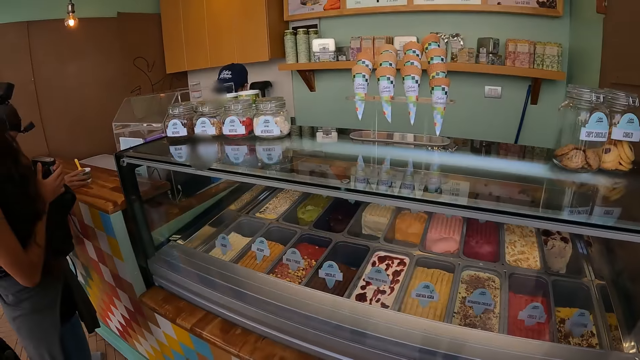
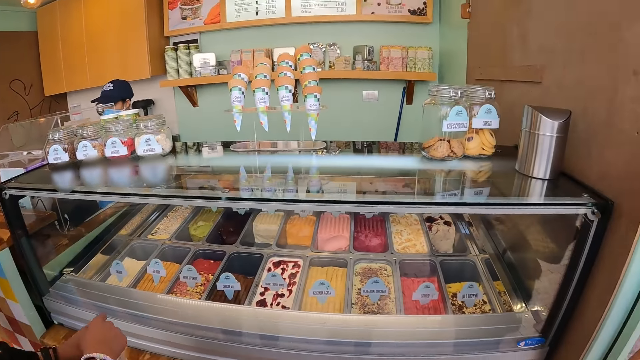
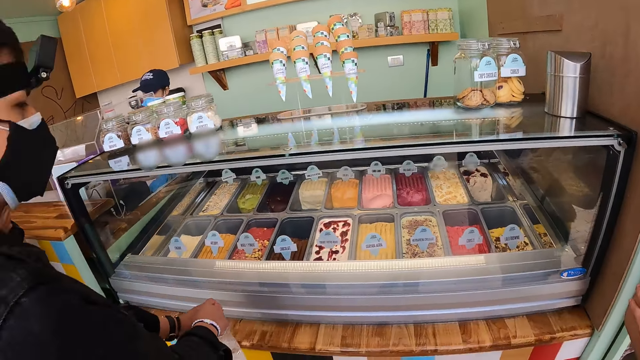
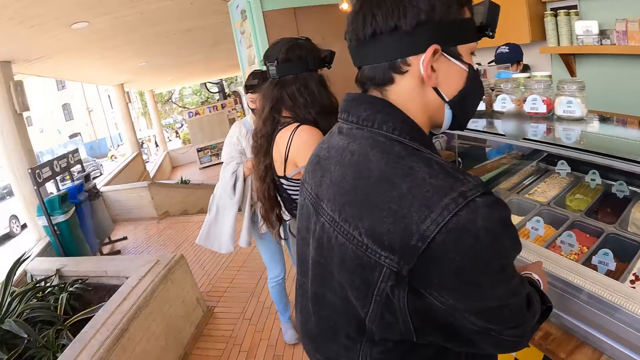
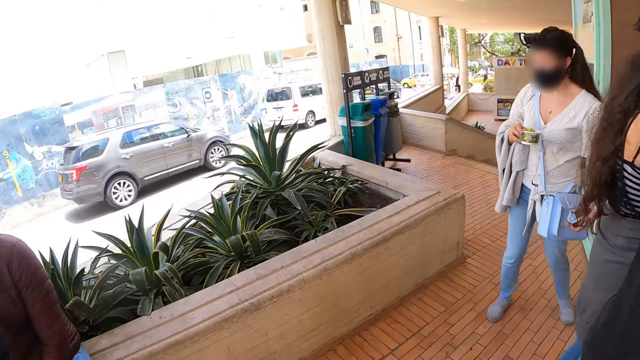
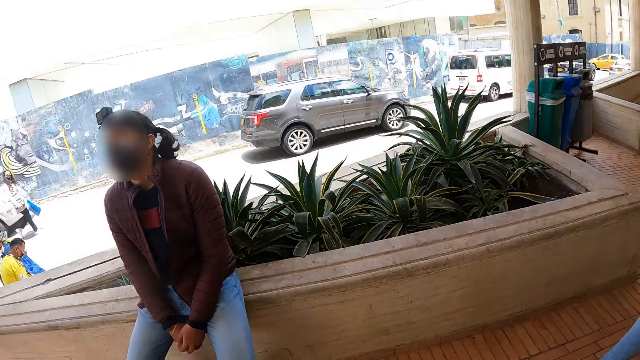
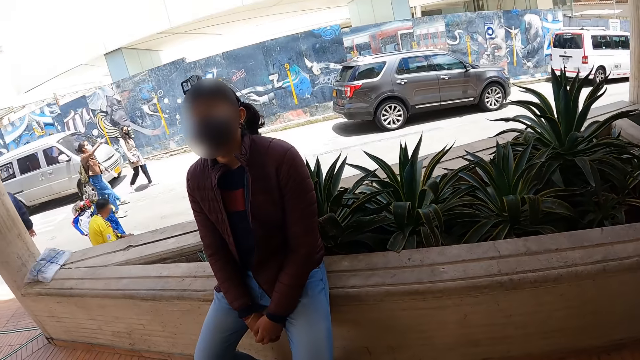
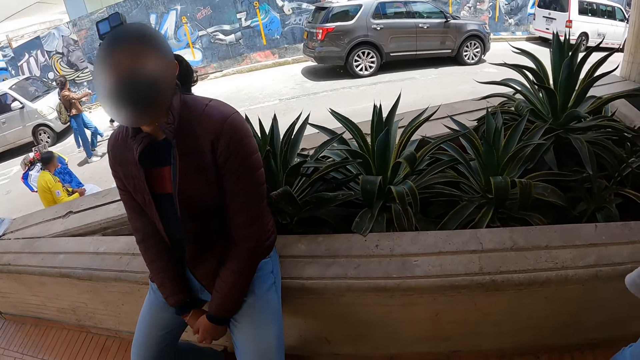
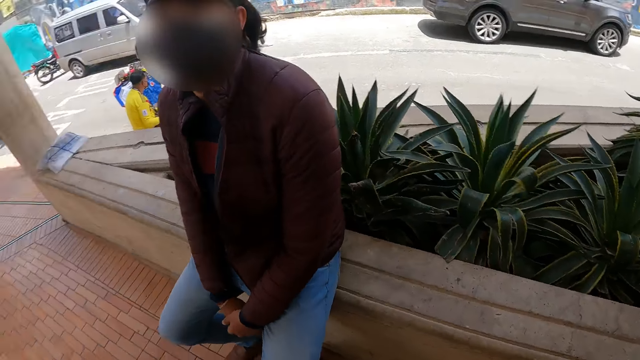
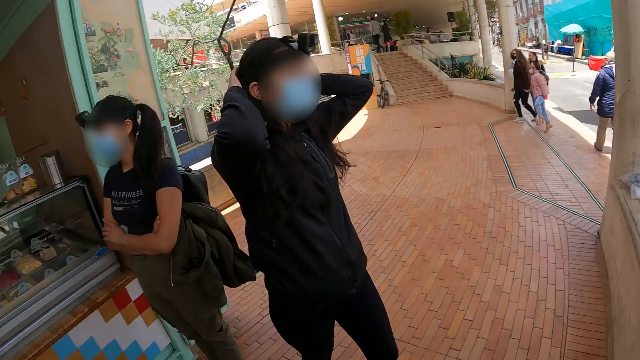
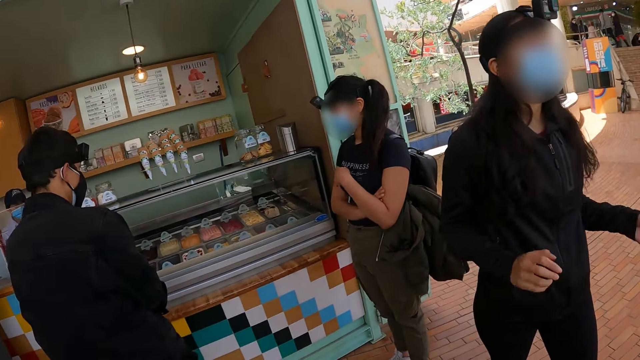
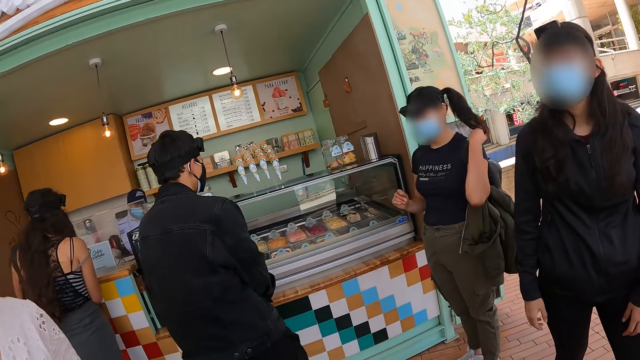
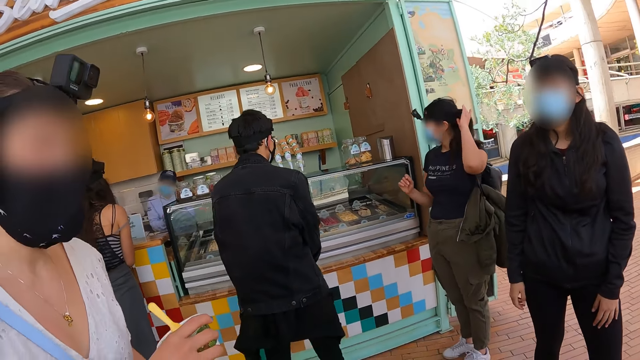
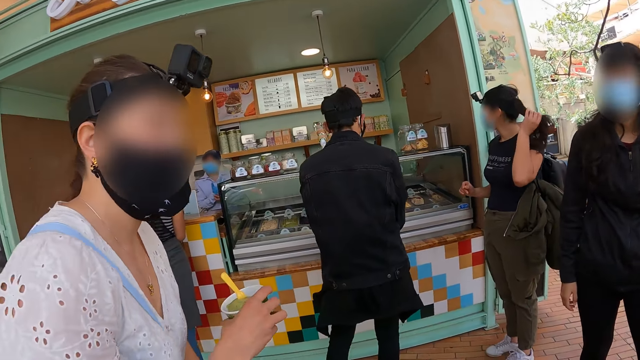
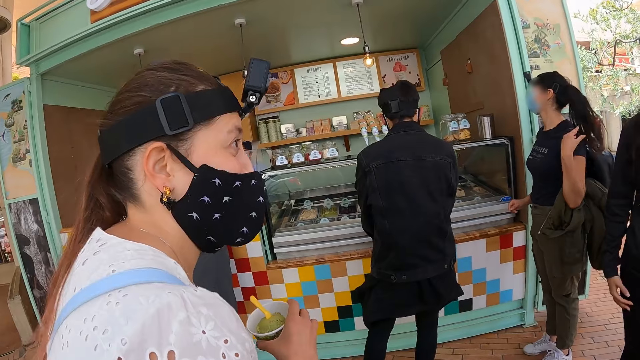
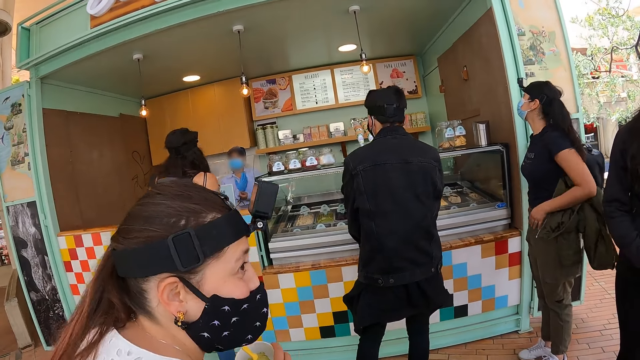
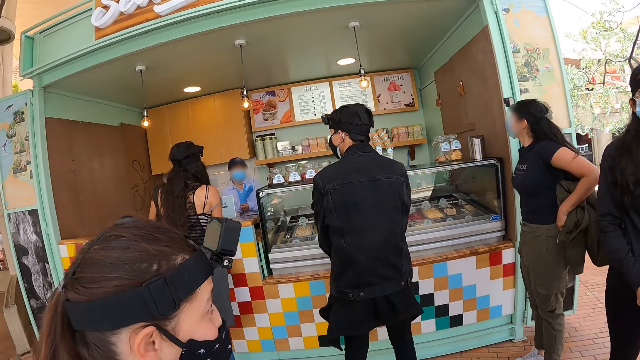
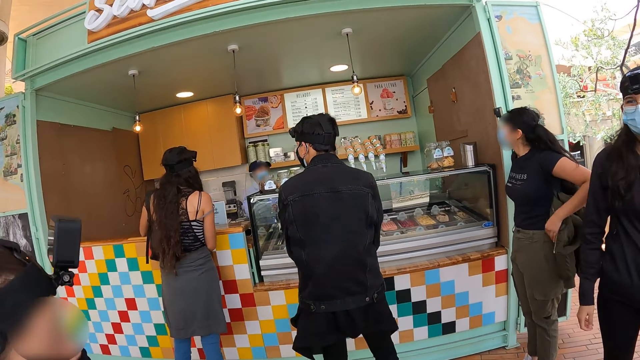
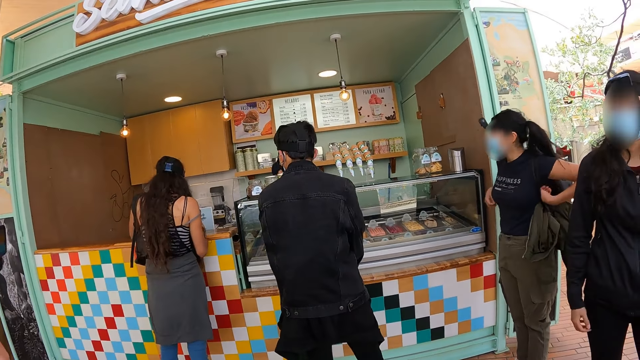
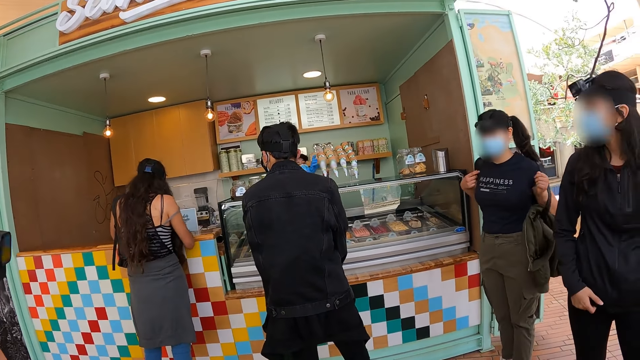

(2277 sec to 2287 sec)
The camera wearer looks at the ice cream. They move around the place, walk towards a man, and sit down. A woman holds hair with a hand. The camera wearer looks at another woman. The other woman sits down.

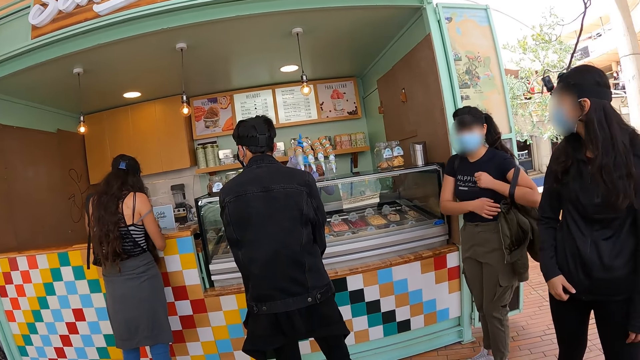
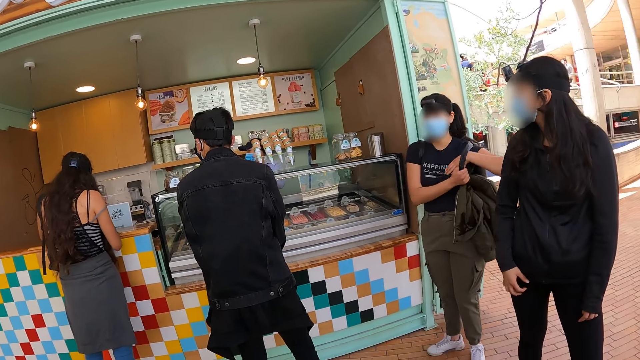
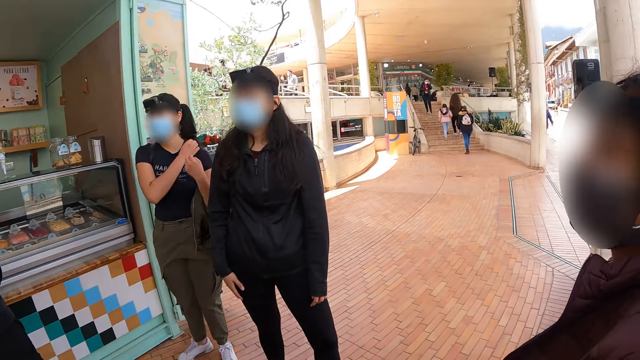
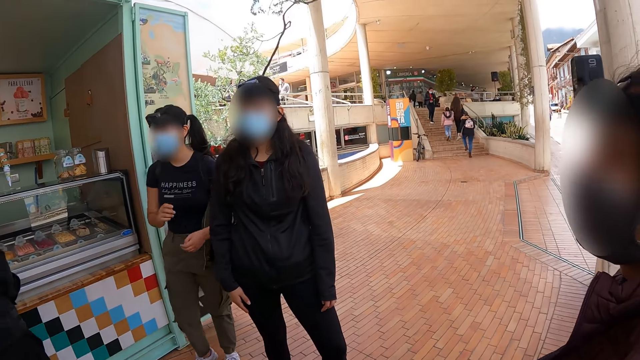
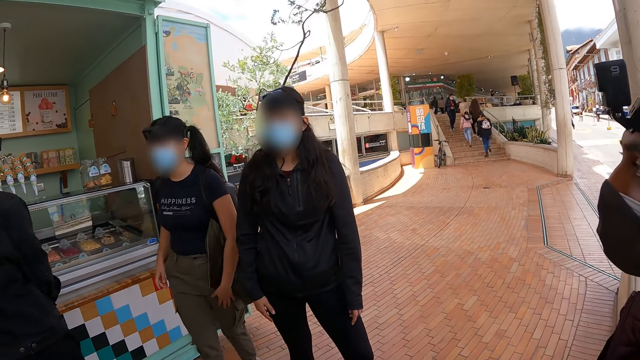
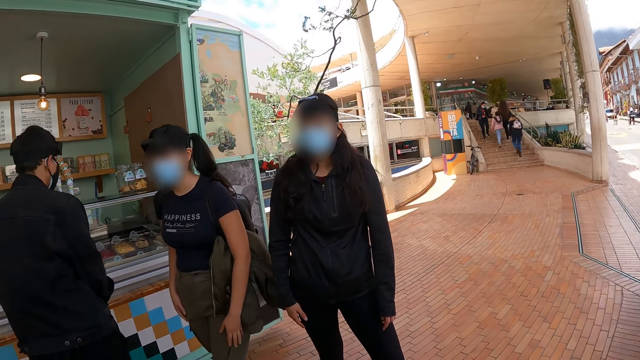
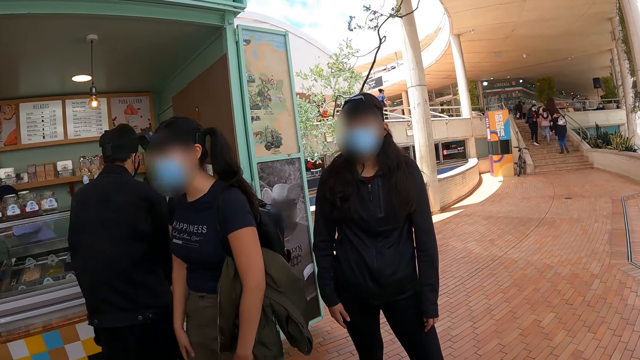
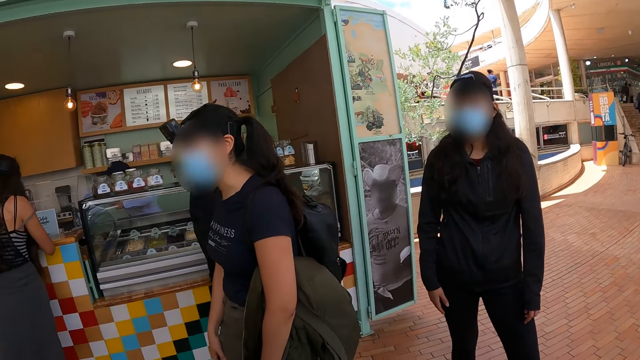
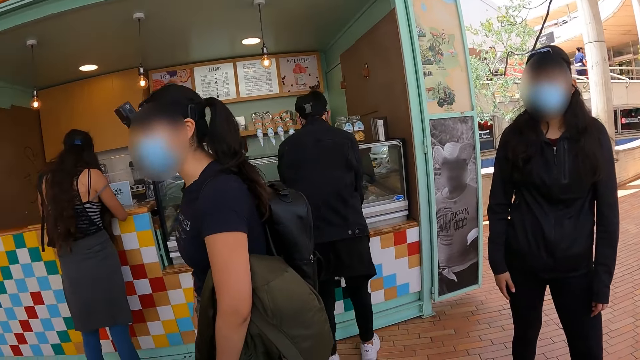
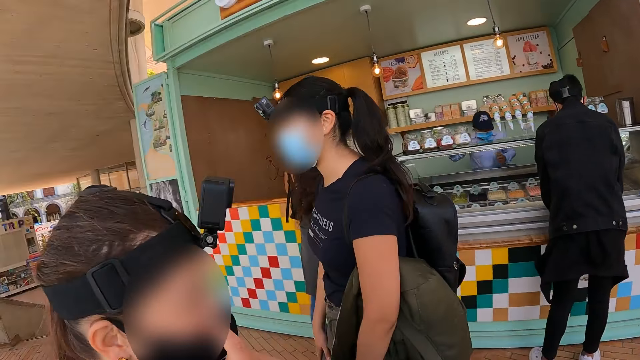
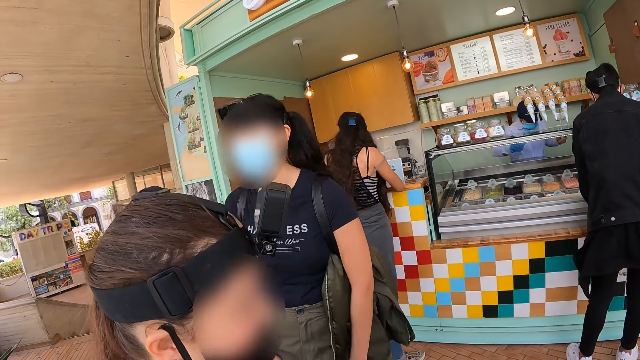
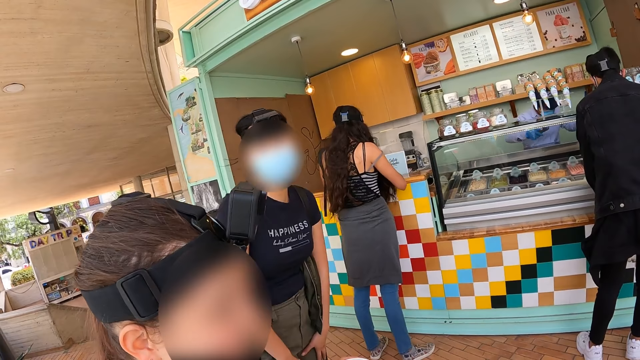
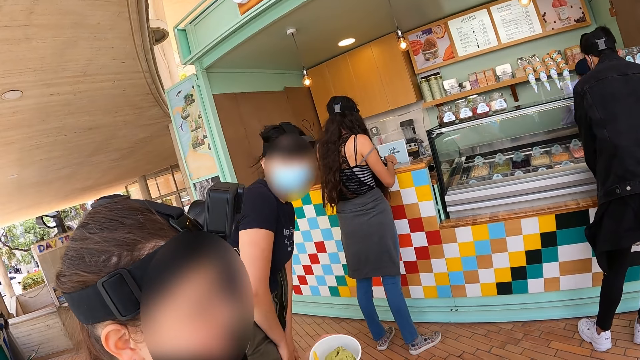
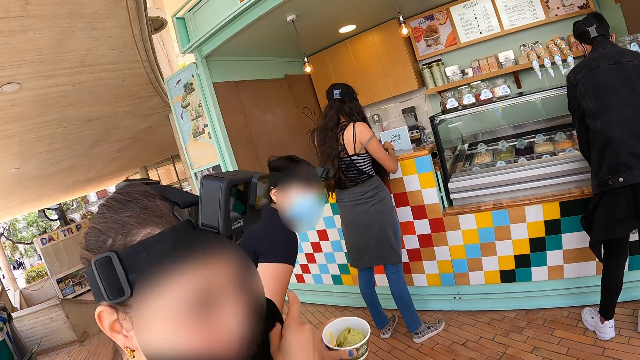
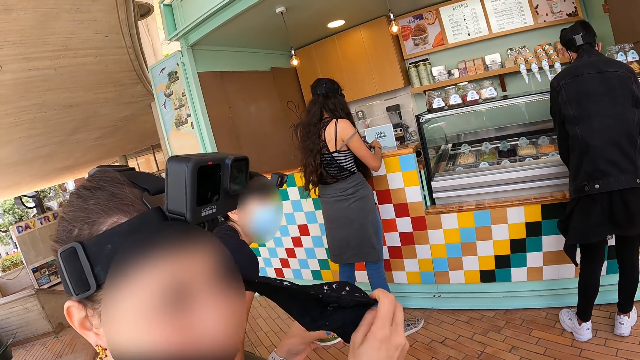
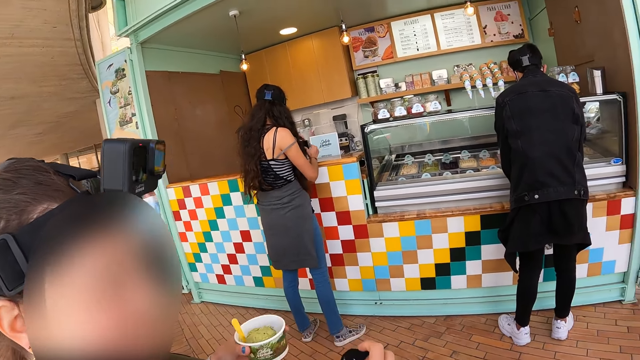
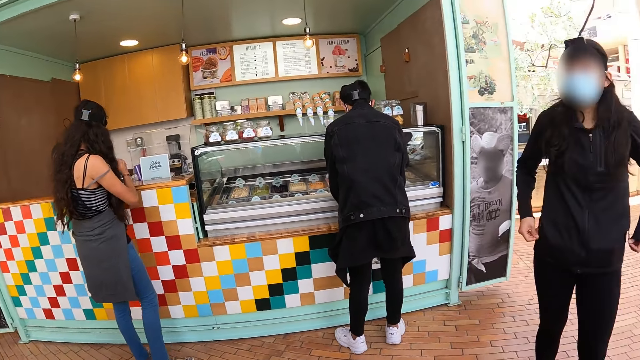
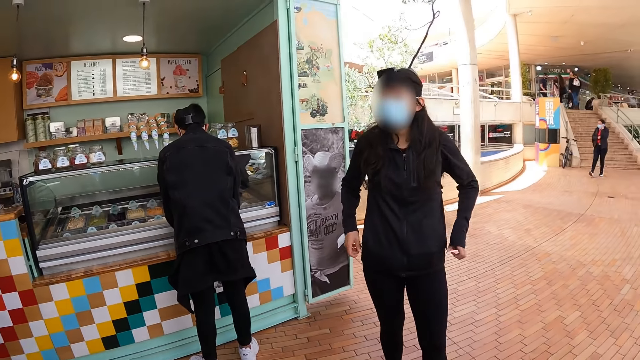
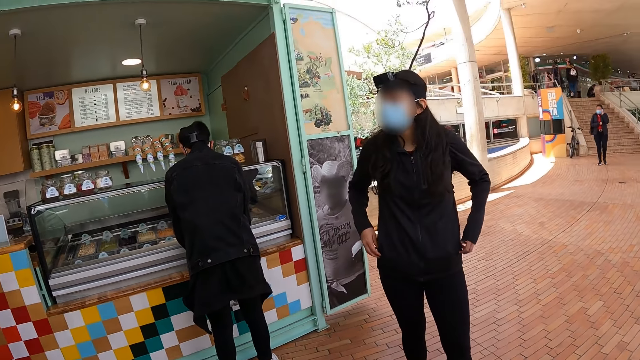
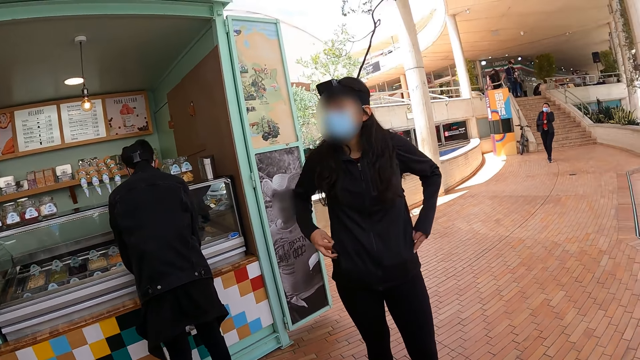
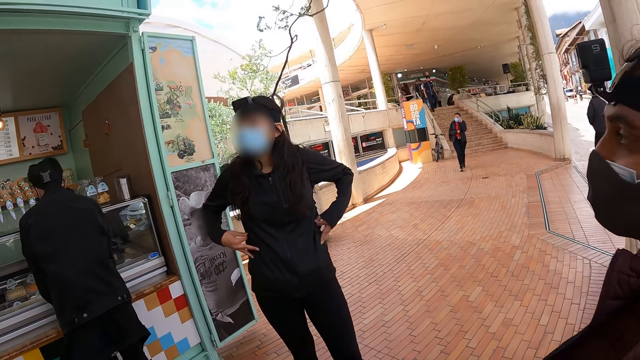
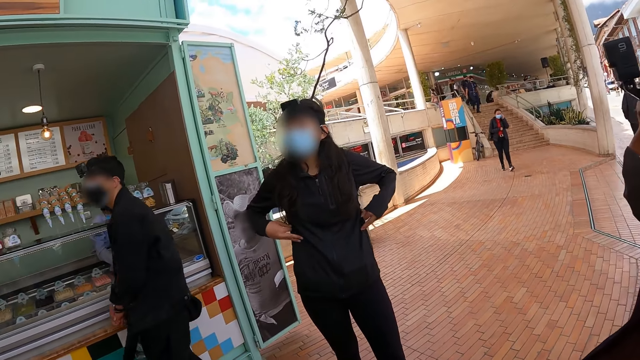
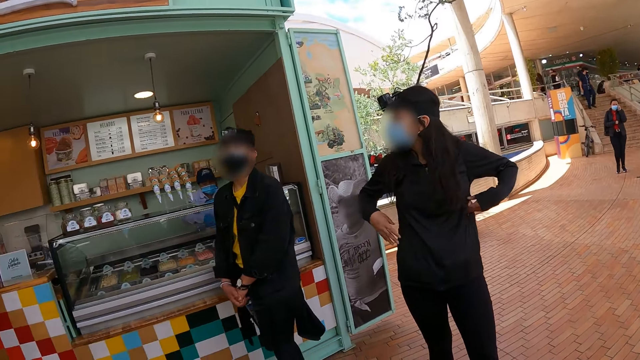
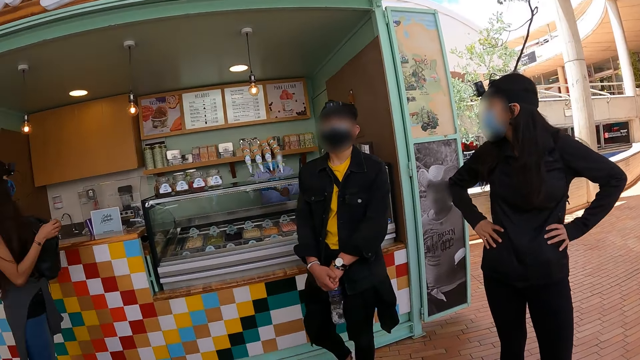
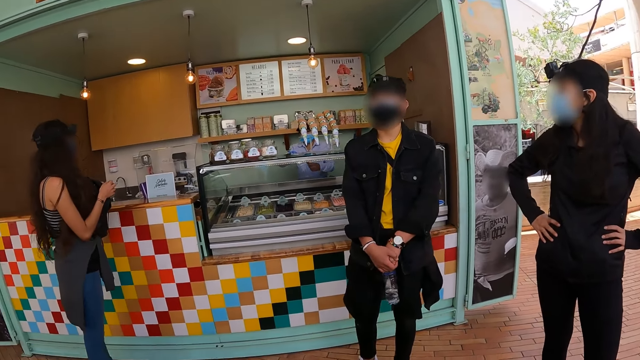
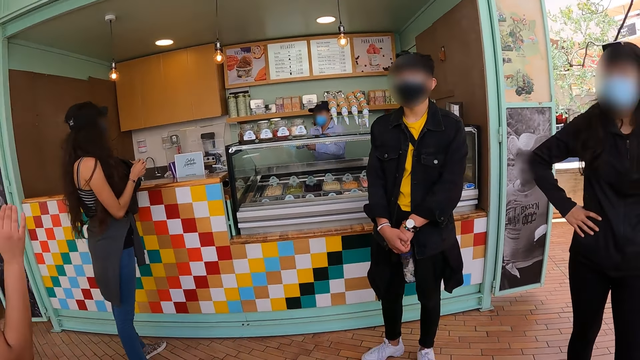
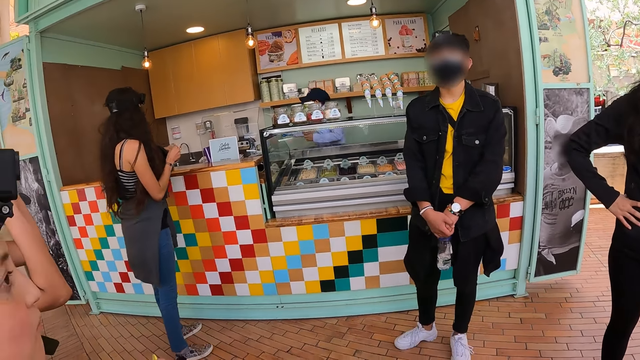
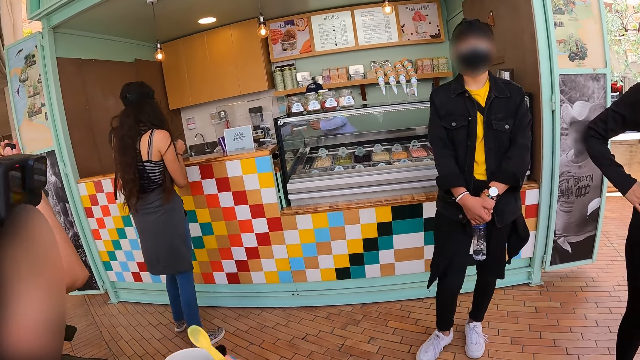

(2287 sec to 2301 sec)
A woman removes a backpack. The woman fixes a bag. The camera wearer looks at a man. The first woman moves toward another woman. The camera wearer walks towards the other woman. The first woman sits down. The other woman removes a face mask. A third woman moves her hands. A fourth woman unzips her pockets. The man turns around. The fourth woman puts hands on waist. The first woman moves hands.
